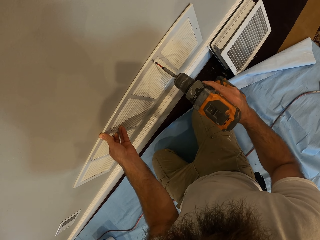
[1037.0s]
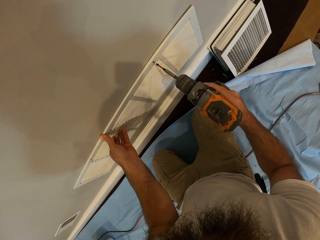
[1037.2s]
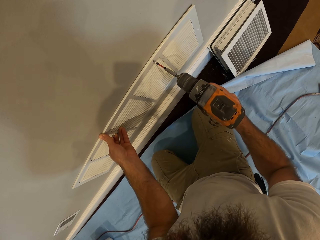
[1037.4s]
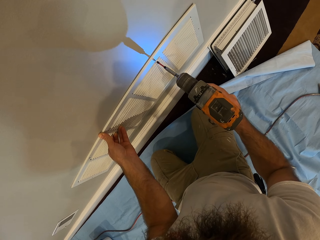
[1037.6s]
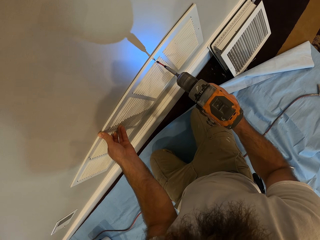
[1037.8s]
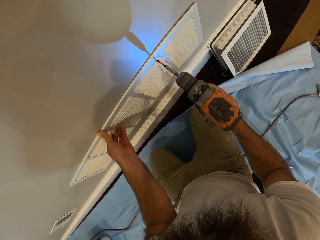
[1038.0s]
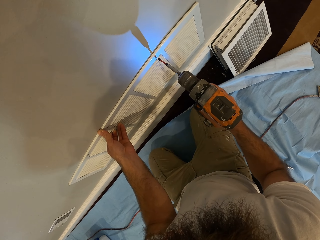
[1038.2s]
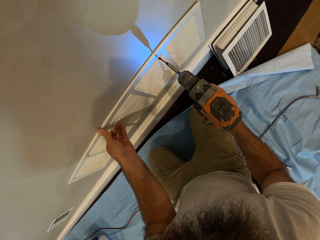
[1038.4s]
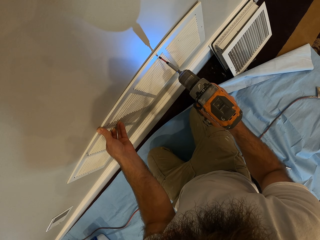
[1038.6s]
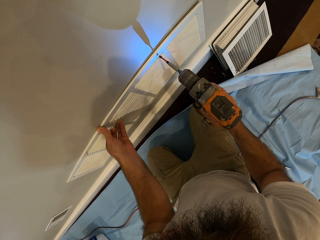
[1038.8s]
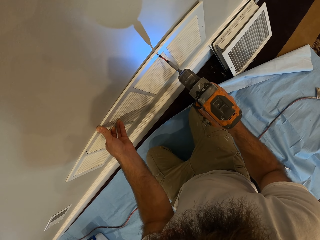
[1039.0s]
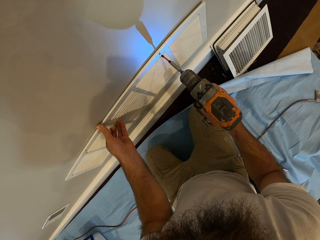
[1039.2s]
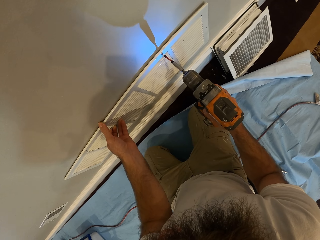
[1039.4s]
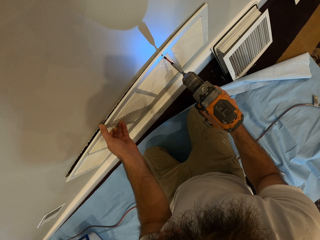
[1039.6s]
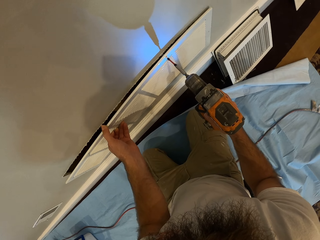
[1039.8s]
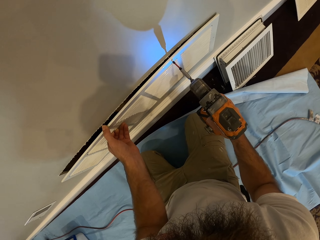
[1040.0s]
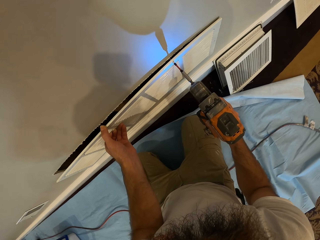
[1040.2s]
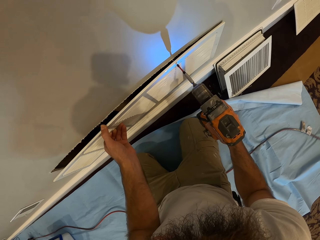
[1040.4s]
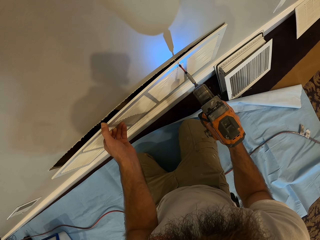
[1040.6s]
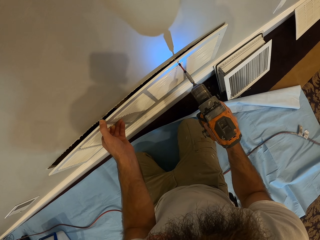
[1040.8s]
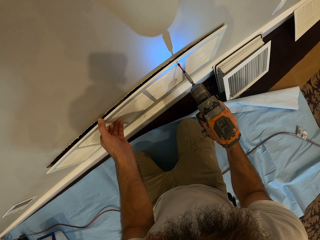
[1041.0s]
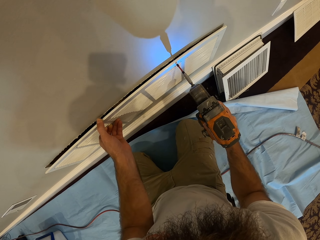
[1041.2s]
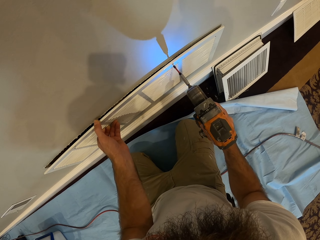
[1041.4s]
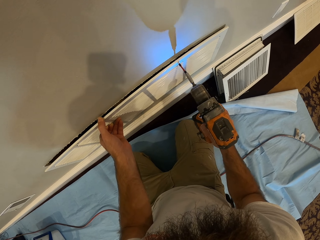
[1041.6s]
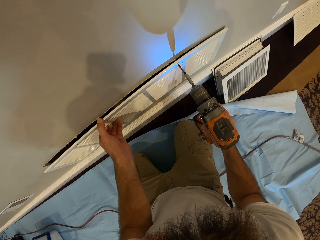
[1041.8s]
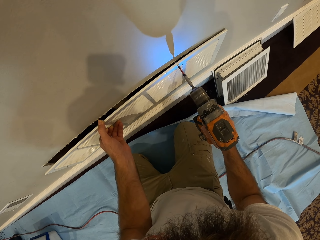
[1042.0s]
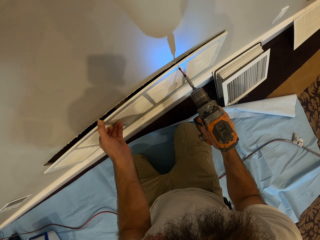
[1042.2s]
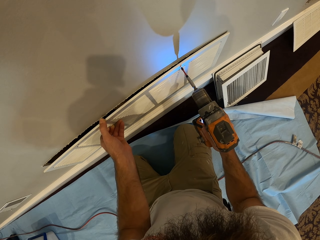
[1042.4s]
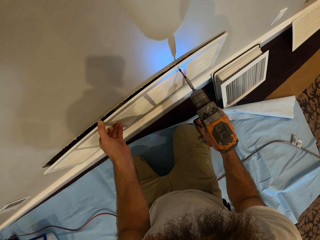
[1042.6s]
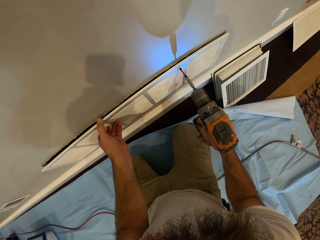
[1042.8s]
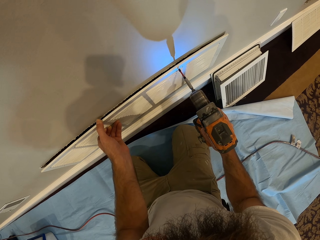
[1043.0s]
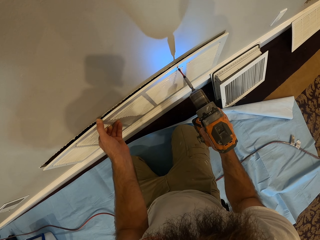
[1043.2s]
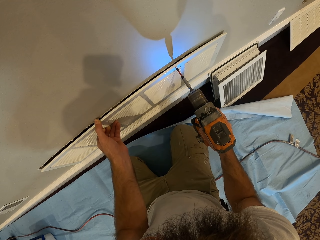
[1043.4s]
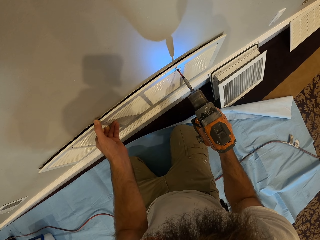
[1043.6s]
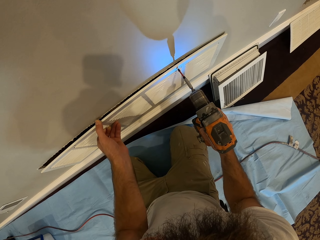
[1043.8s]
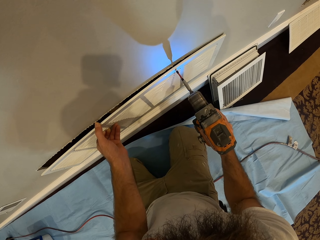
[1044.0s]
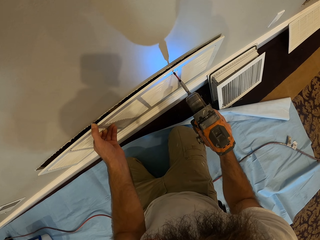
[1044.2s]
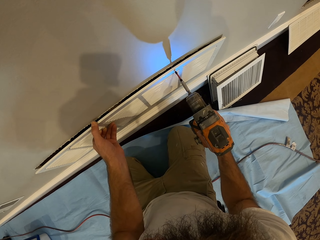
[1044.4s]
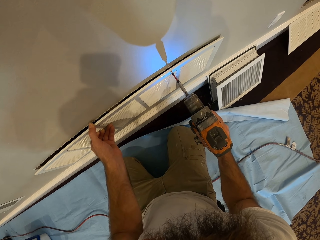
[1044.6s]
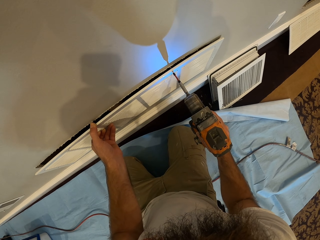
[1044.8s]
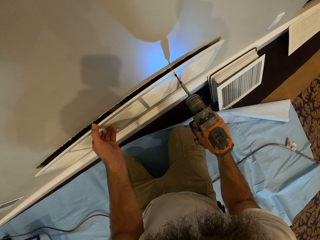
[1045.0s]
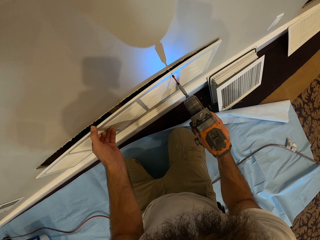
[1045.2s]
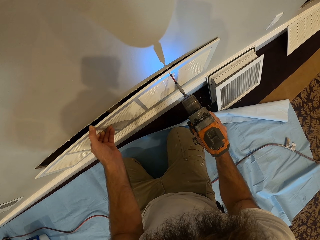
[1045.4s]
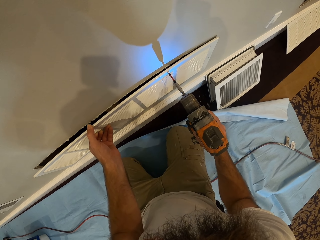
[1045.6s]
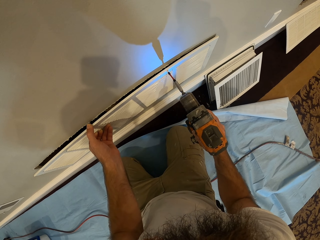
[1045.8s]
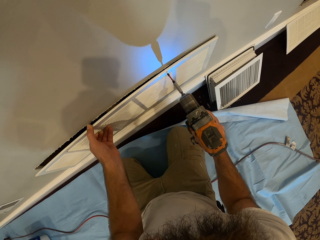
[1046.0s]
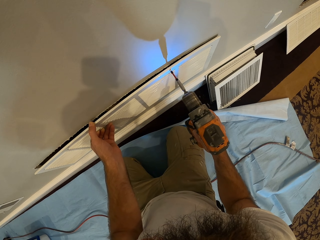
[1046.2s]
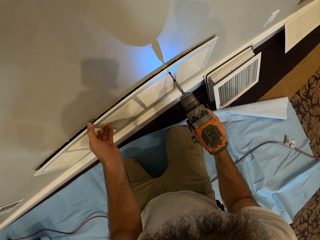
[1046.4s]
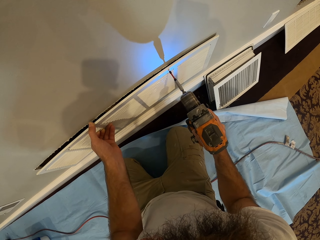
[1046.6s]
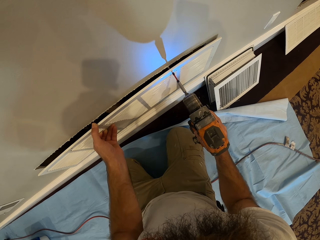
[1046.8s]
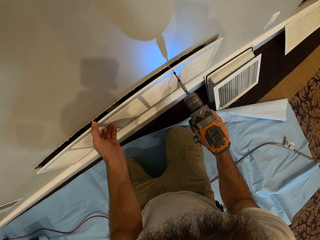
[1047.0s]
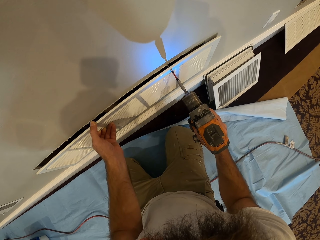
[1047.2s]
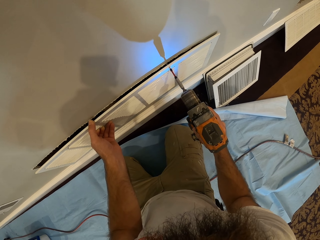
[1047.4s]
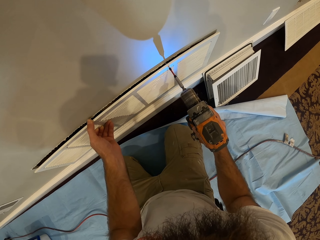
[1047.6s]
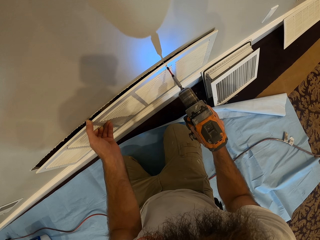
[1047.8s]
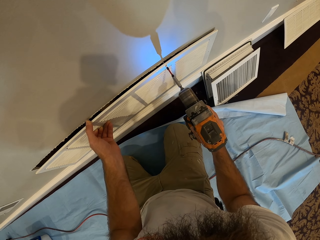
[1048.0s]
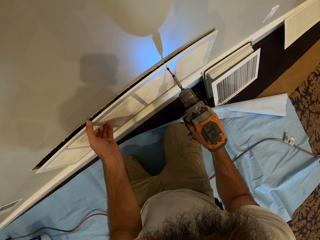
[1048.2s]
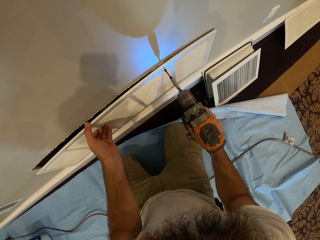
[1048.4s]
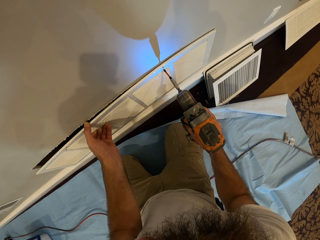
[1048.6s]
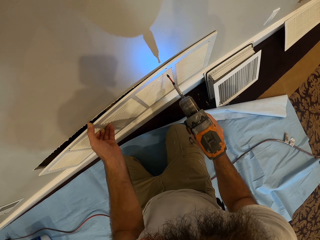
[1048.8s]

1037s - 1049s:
The camera wearer tightens the screw in the ventilation cover to the wall with the drilling machine. They drill the screw with the drill.

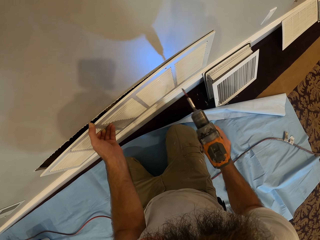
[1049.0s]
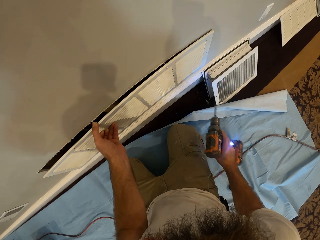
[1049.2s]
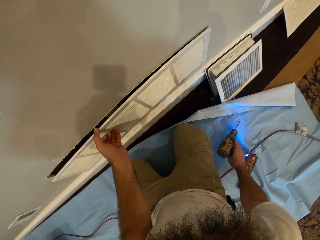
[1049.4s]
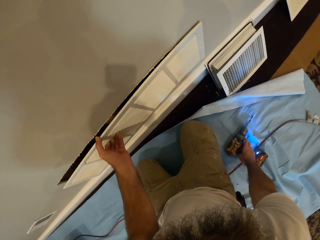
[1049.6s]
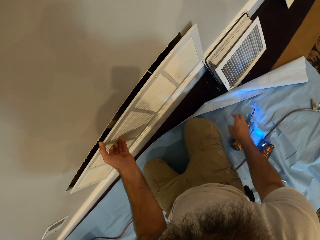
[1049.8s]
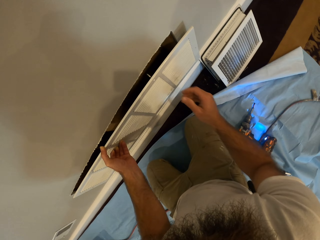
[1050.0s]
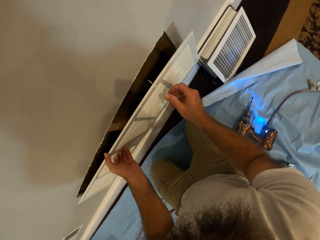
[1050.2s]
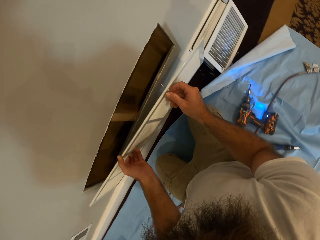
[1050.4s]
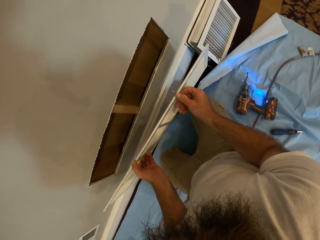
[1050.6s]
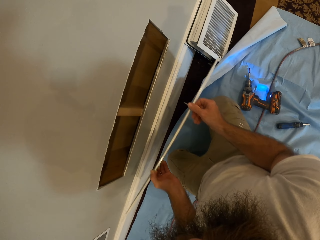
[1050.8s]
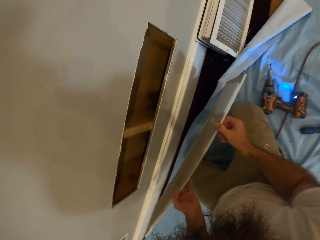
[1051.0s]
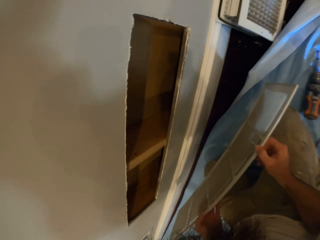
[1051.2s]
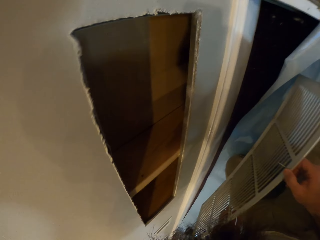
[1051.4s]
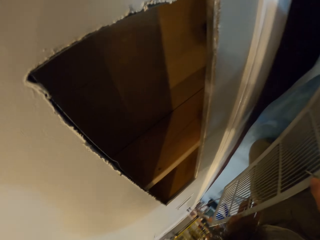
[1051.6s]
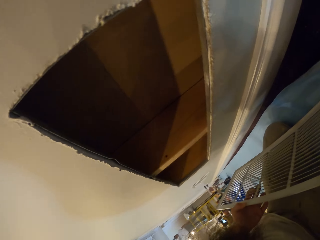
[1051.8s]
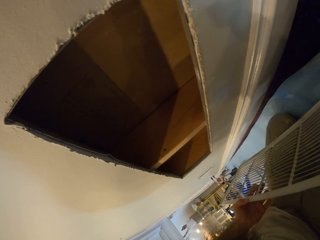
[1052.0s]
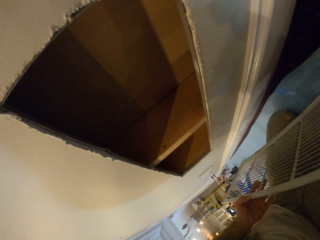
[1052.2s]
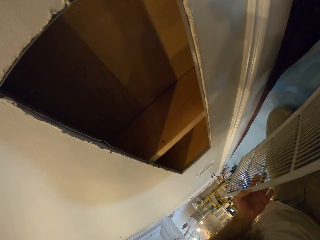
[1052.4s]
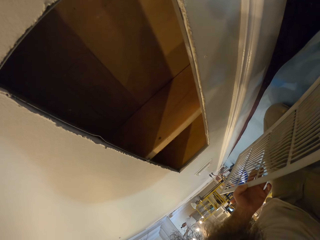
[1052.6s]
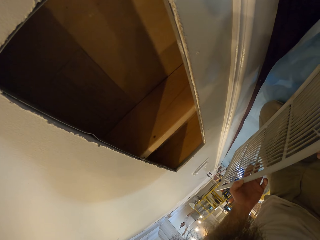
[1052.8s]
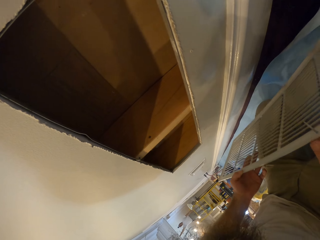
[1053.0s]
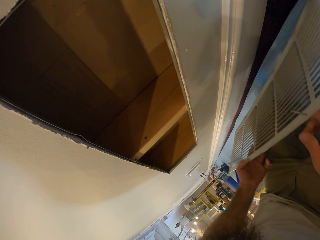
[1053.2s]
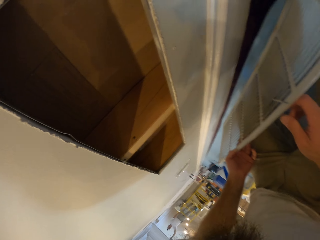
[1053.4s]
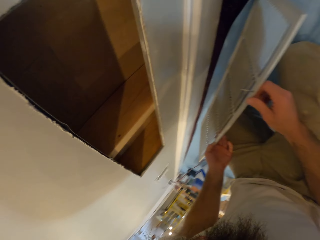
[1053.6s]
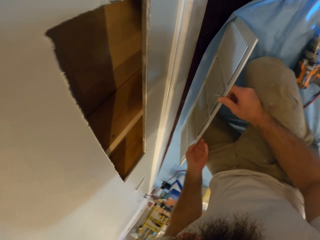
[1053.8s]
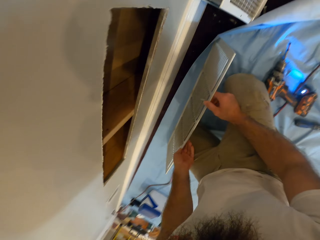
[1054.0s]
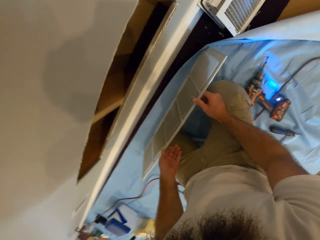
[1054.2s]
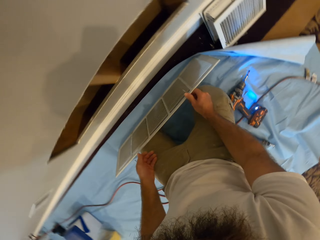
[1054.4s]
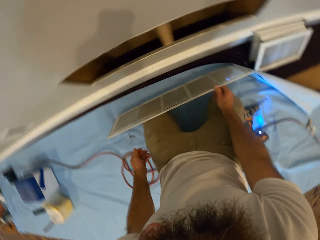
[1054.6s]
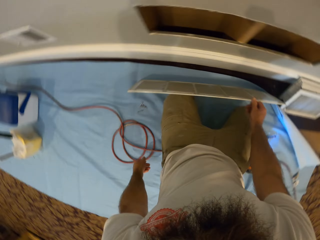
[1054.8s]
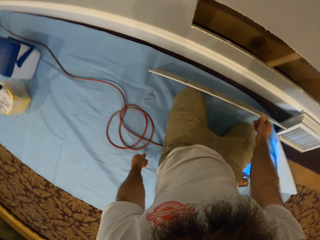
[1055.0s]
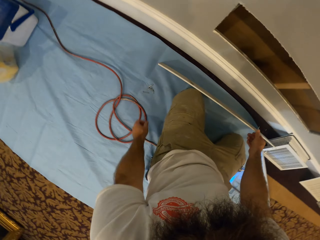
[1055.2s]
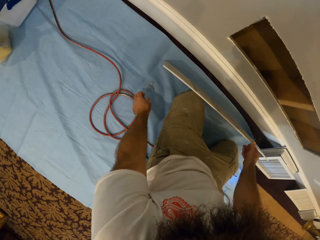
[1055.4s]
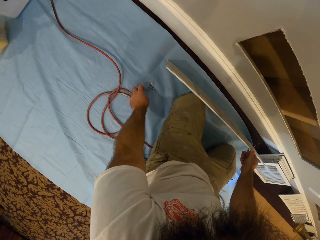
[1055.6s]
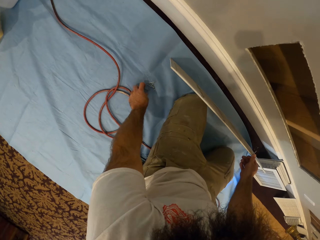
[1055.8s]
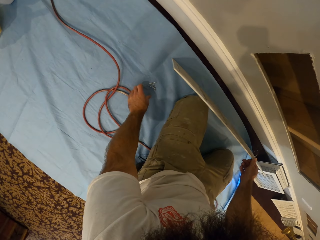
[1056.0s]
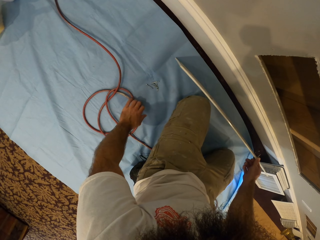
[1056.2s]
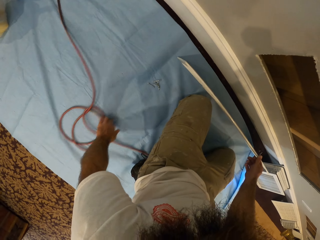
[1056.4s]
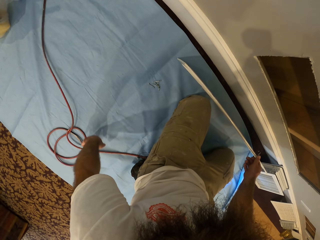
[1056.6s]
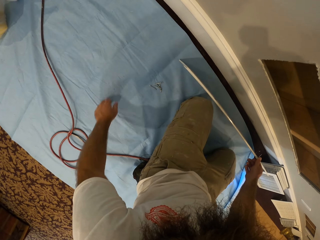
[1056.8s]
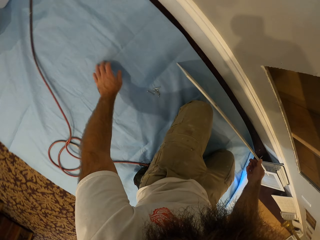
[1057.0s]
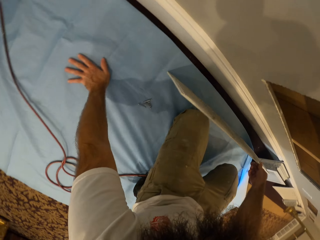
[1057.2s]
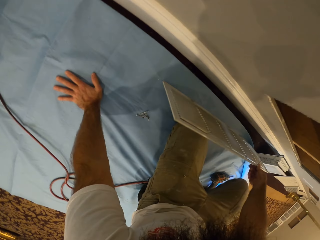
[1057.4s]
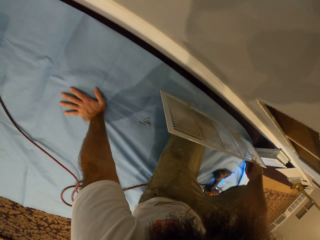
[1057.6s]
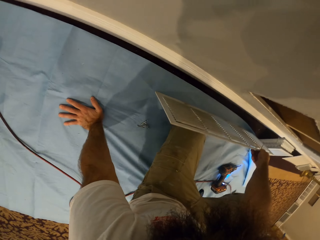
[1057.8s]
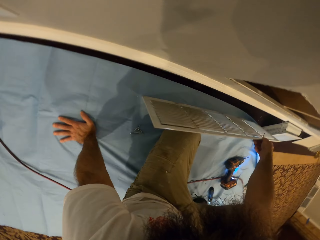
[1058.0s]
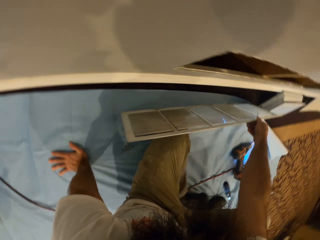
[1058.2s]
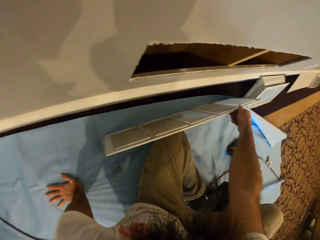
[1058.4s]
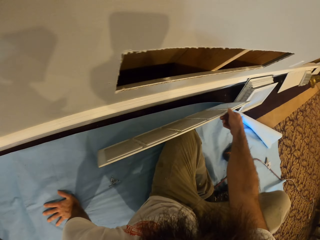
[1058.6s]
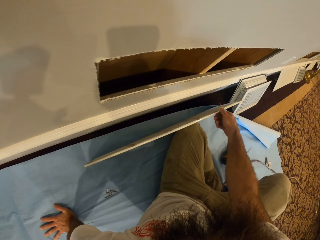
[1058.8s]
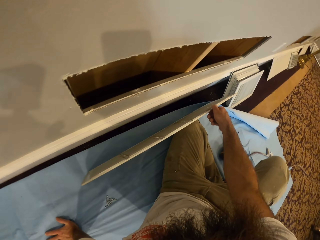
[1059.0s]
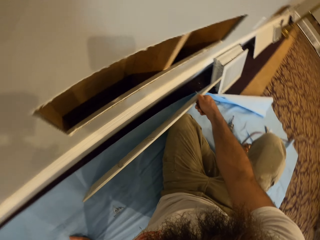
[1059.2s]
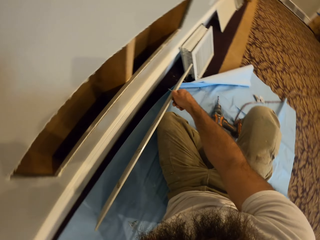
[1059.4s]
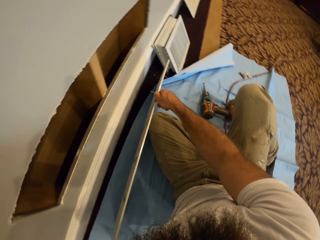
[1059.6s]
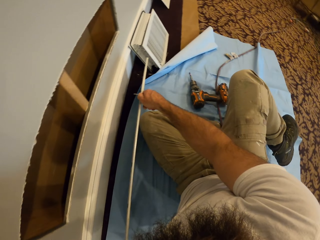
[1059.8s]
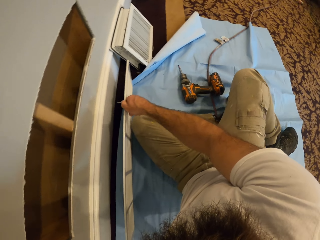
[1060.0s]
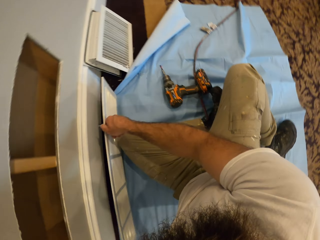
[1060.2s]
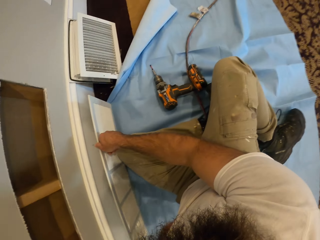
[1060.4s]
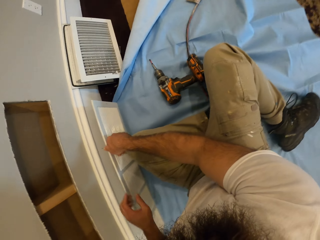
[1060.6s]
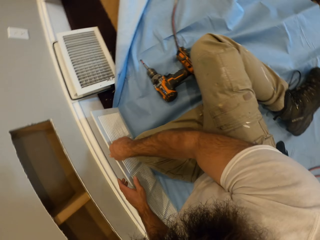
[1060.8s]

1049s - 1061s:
The camera wearer drops the drilling machine on the cloth on the floor. He adjusts the screw in the ventilation cover with his right hand. He takes the screw from the cloth on the floor. He moves the wire on the cloth on the floor with his left hand. He sits down on the cloth on the floor.
